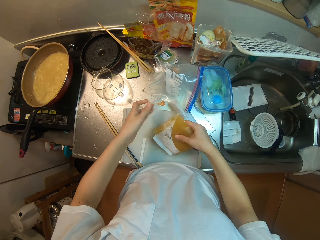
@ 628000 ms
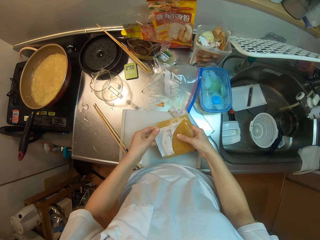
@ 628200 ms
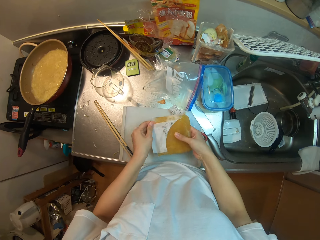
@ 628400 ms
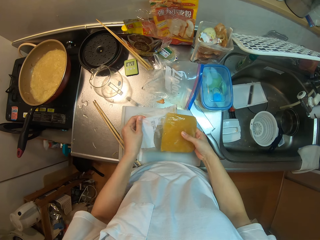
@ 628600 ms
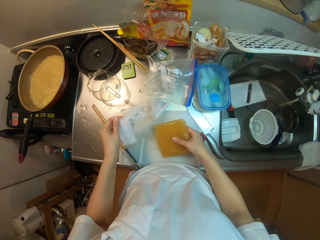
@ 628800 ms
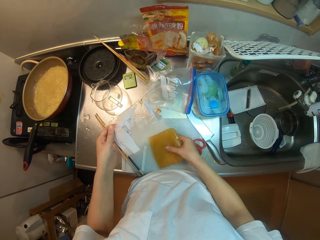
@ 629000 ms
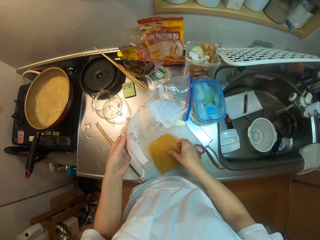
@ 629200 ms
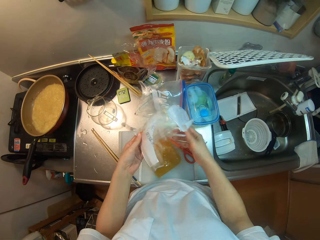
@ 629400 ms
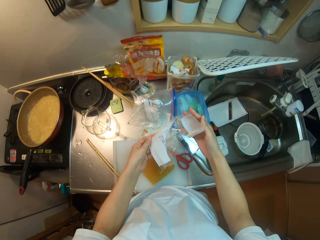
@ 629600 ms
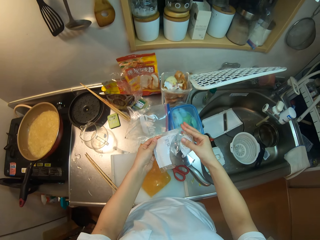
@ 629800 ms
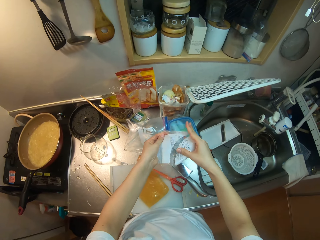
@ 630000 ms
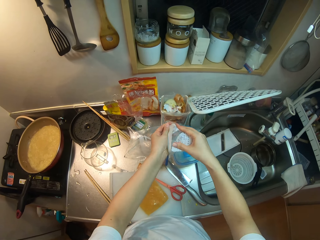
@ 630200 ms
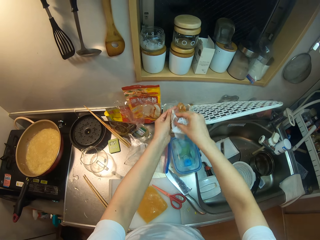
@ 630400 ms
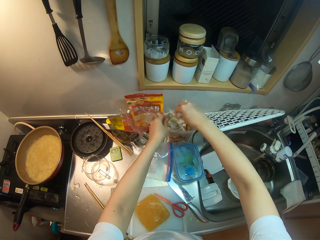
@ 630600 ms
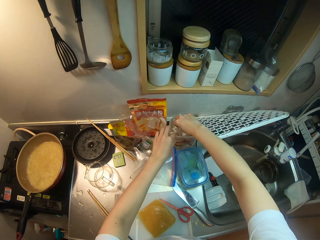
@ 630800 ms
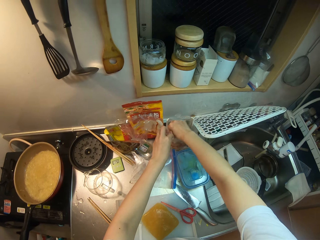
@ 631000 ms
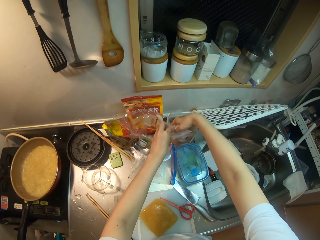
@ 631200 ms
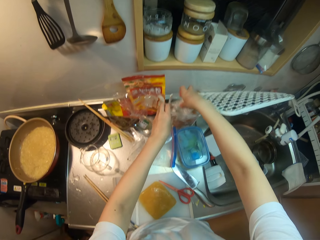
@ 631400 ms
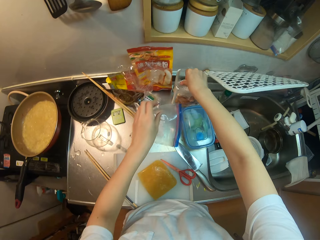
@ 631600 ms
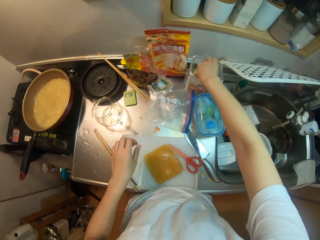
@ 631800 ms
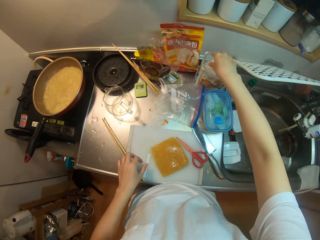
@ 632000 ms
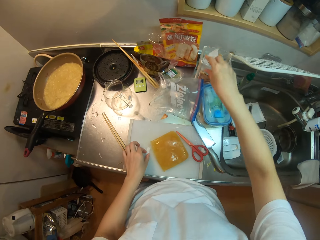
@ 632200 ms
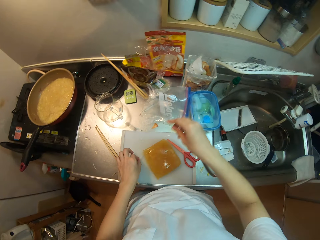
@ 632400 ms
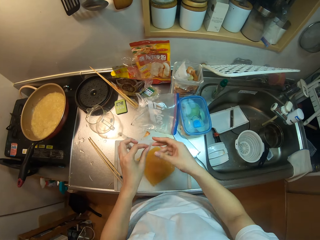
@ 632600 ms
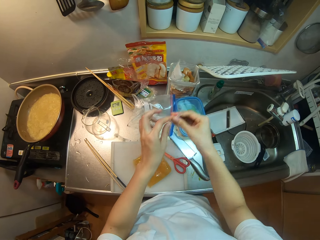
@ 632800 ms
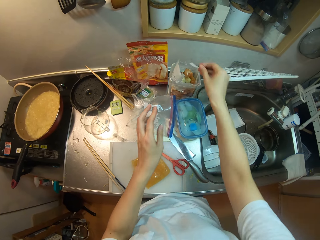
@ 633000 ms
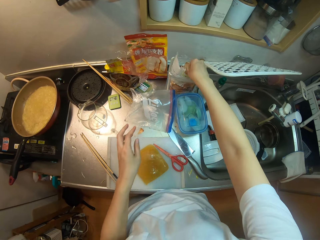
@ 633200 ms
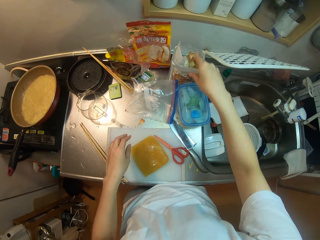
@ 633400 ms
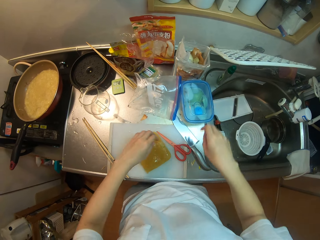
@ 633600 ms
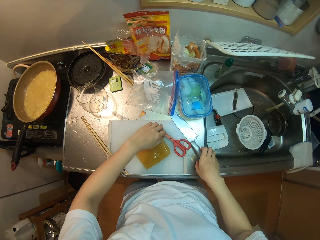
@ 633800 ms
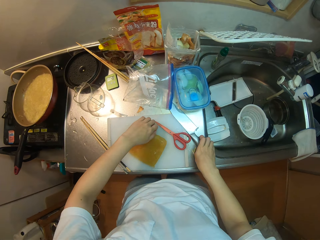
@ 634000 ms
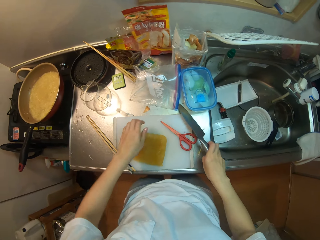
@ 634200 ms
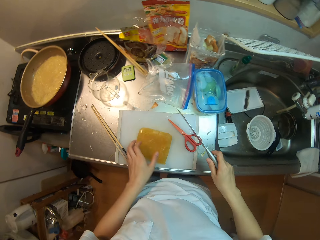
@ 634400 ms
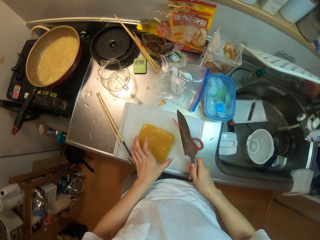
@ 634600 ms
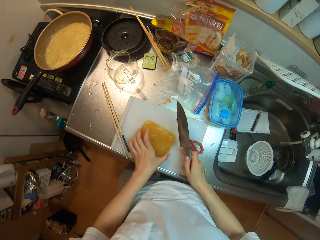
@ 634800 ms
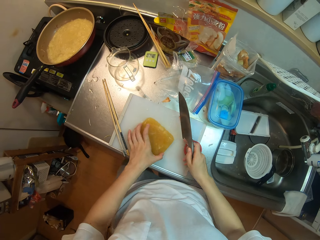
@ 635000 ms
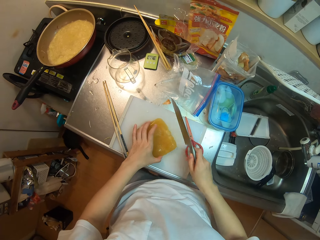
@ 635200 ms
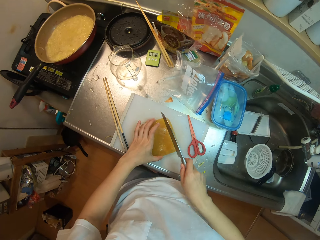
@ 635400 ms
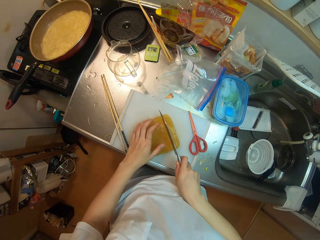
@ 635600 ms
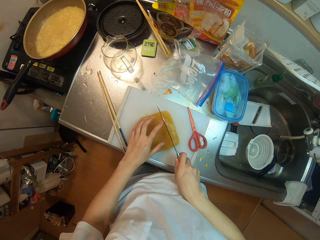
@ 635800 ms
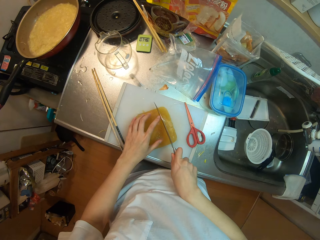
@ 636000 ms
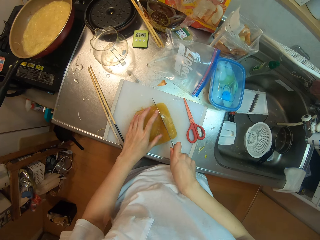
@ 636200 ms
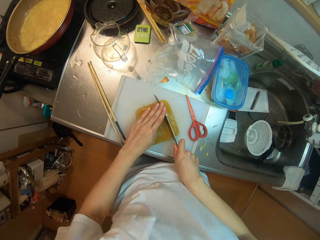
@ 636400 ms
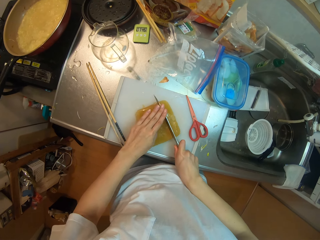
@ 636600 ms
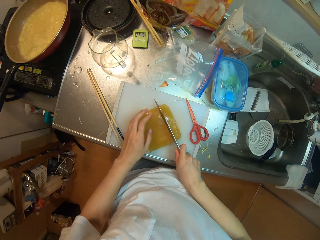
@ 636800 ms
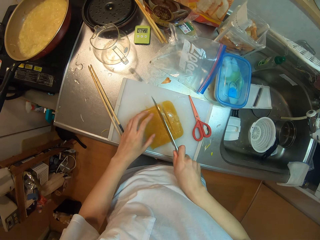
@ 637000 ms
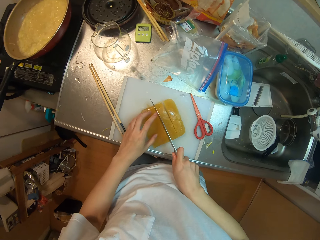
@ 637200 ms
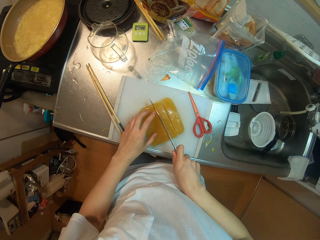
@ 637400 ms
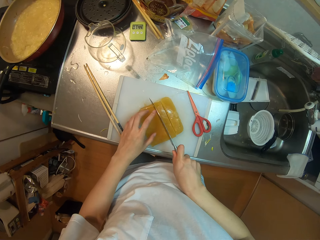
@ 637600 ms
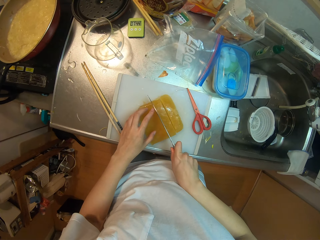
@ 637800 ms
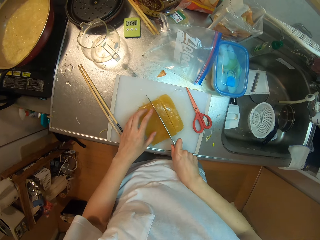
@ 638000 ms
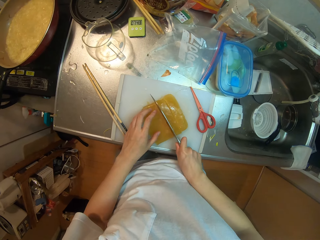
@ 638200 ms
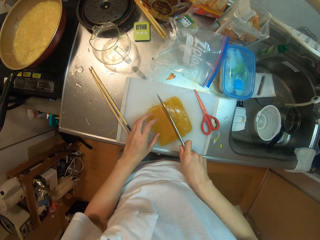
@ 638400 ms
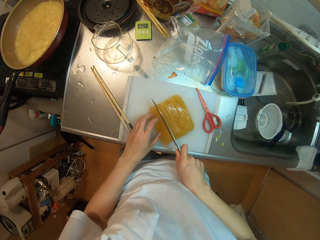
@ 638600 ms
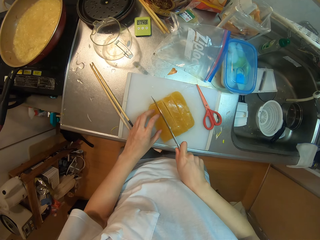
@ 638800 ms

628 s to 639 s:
The camera wearer places the butter on the chopping board. She throws the plastic bag on the dustbin can on the sink. She puts the nylon in her hands into the nylon on the table. She picks up another nylon or piece of plastic bag on the table with her left hand. She places the piece of plastic bag on the dustbin can. She puts the nylon in her hands into the nylon on the table. She picks up the knife with her right hand and adjusts the butter on the chopping board with her left hand. She slices the butter on the chopping board with the knife.

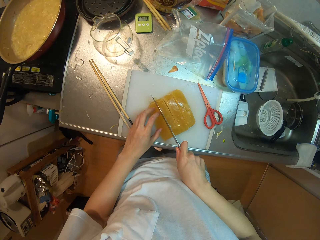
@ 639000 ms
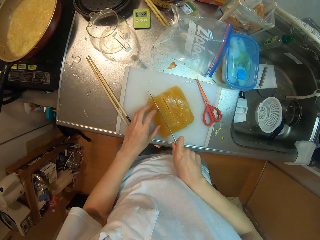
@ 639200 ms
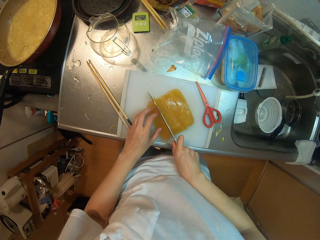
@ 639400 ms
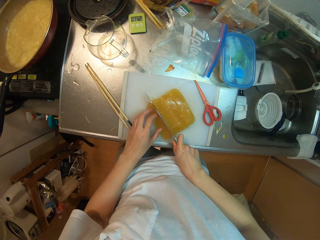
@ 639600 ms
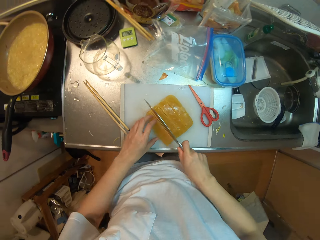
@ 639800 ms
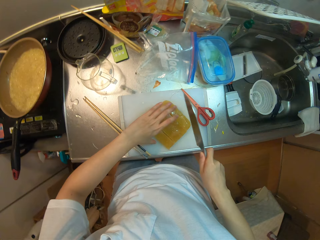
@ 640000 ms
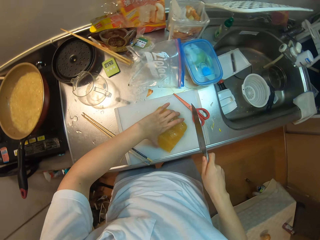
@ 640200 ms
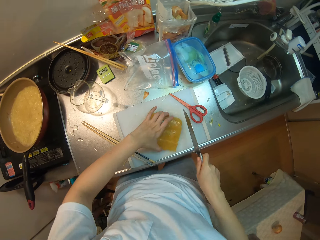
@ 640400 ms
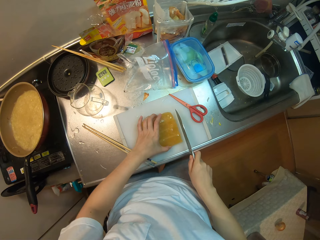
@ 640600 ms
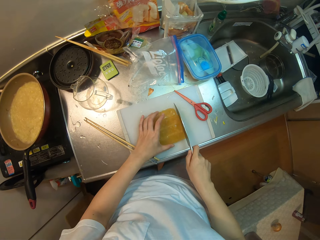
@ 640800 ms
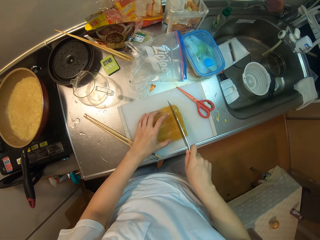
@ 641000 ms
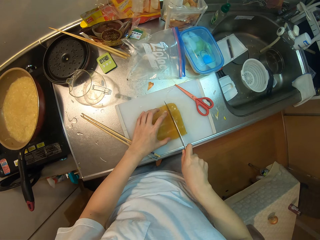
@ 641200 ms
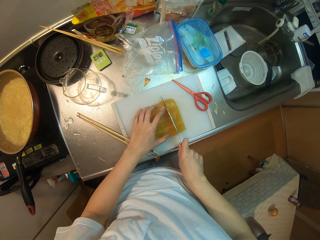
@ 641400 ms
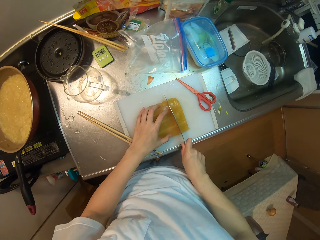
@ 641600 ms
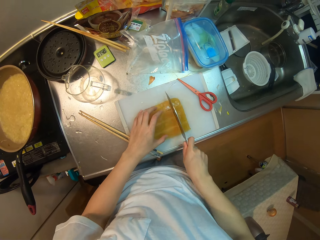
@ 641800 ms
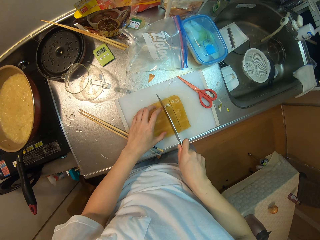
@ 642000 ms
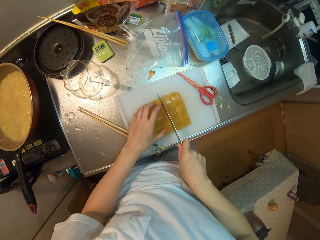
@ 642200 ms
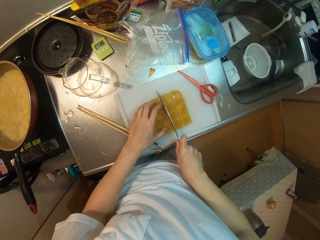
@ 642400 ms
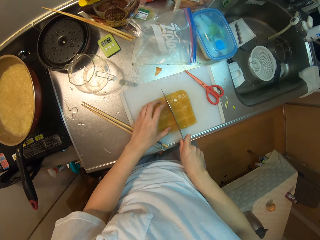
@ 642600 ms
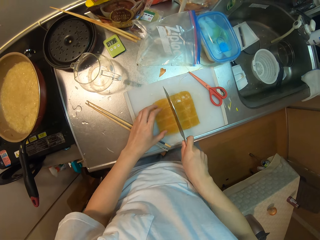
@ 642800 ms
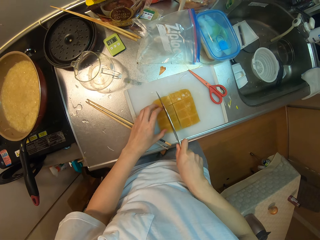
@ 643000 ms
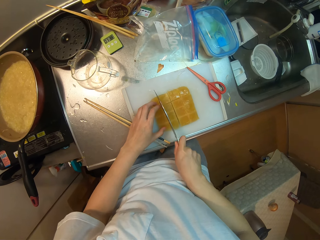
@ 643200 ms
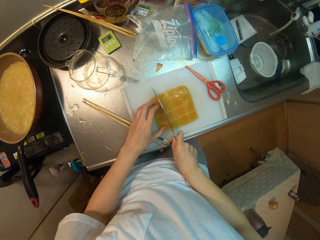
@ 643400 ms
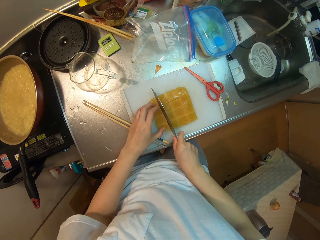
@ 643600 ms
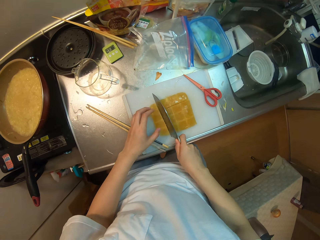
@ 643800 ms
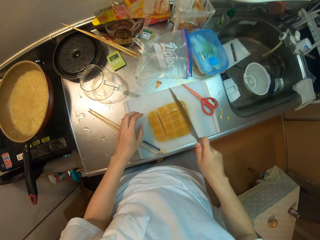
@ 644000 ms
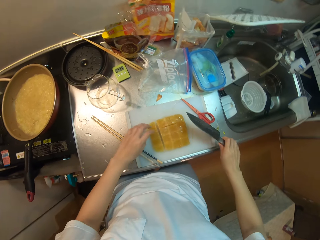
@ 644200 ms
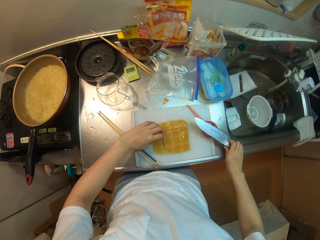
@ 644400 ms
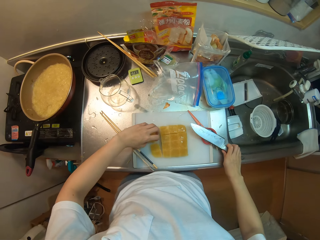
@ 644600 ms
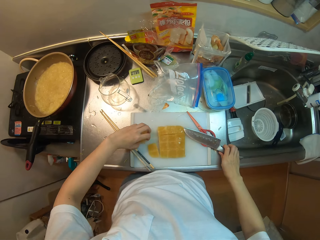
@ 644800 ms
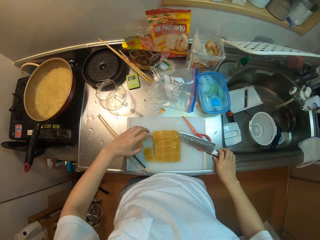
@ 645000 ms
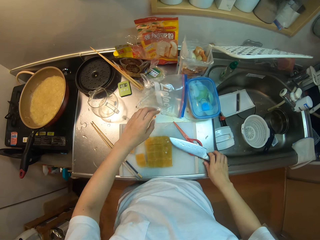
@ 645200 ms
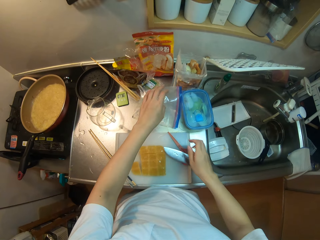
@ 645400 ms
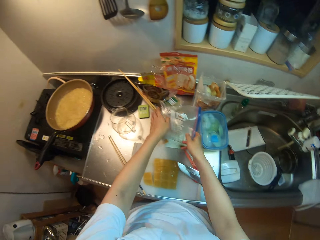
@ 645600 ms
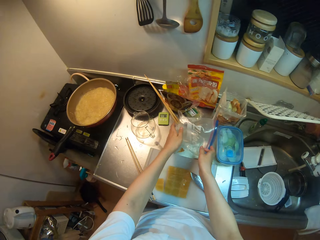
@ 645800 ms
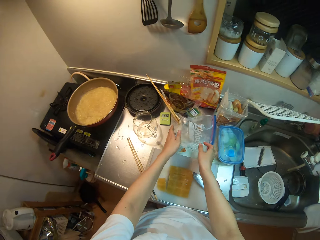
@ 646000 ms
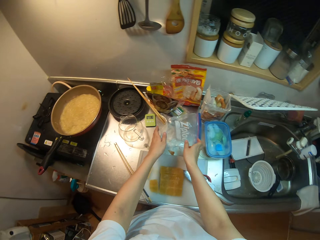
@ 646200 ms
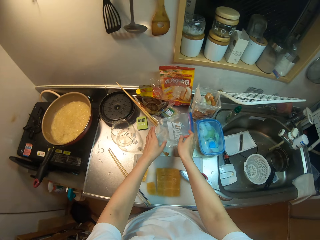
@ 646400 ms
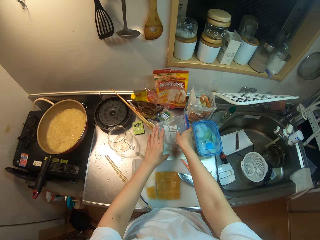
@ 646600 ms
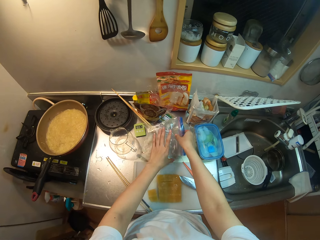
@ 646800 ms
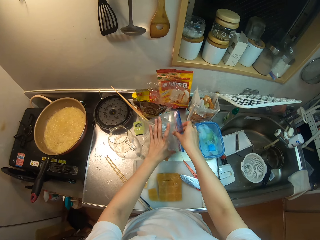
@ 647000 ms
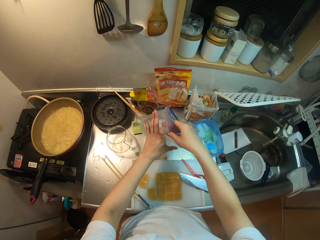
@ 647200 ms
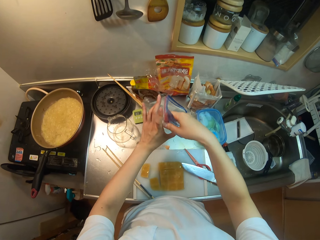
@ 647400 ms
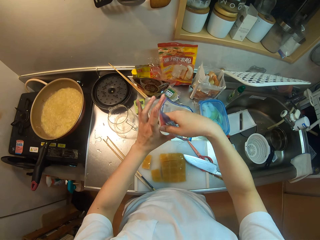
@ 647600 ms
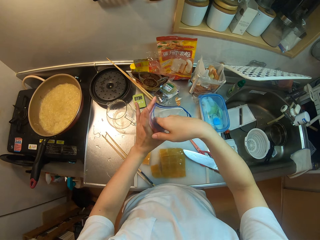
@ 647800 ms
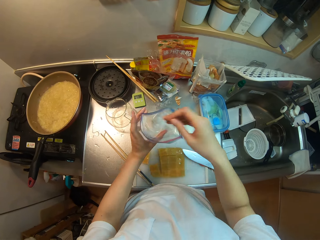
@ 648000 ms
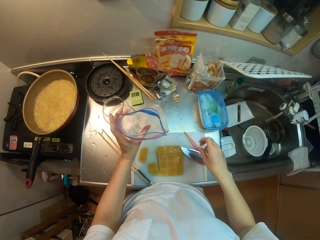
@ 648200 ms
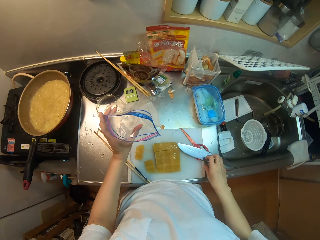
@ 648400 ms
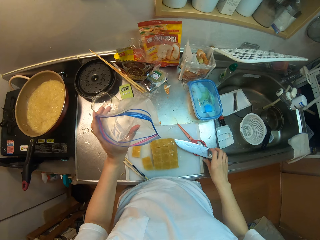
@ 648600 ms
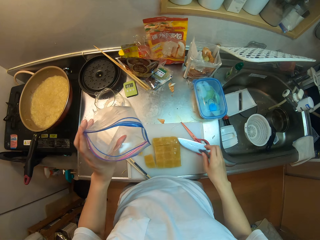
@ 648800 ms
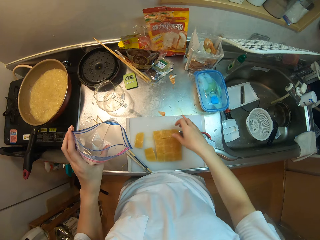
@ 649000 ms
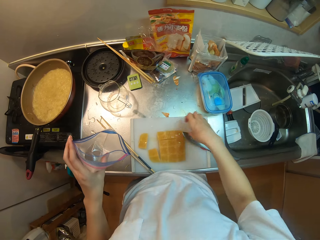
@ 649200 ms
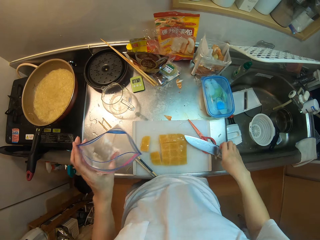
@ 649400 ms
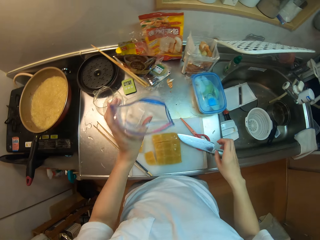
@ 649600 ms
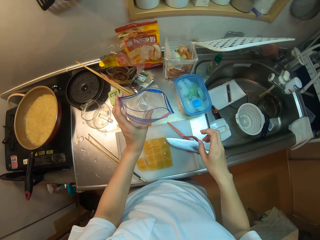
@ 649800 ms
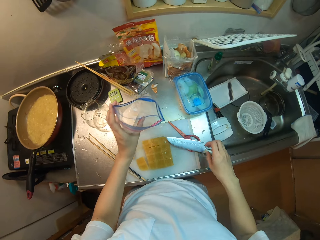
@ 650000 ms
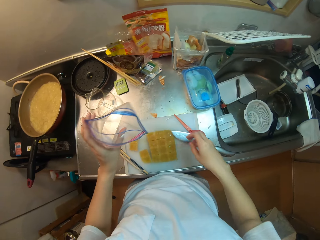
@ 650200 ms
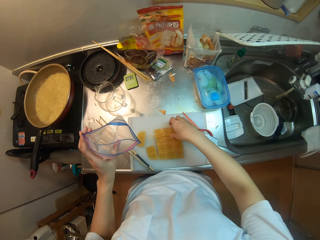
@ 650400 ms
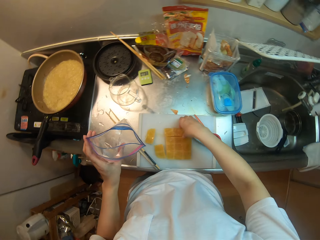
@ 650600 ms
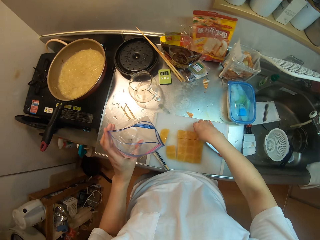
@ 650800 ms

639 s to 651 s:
The camera wearer turns the butter. She cuts the butter into pieces with the knife. She moves some pieces of butter on the chopping board with her left hand. She places the knife on the table. She picks up the nylon on the table with her hands.
